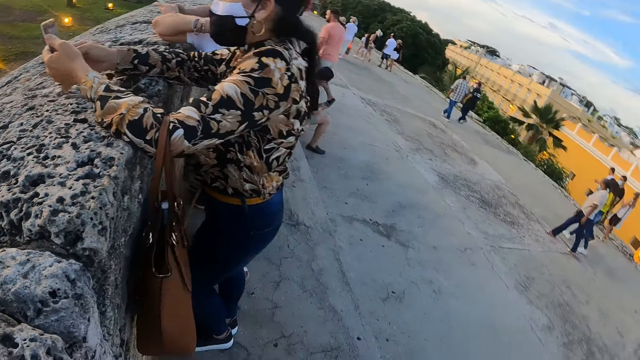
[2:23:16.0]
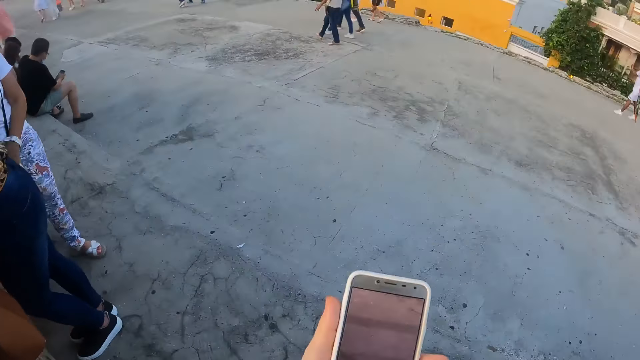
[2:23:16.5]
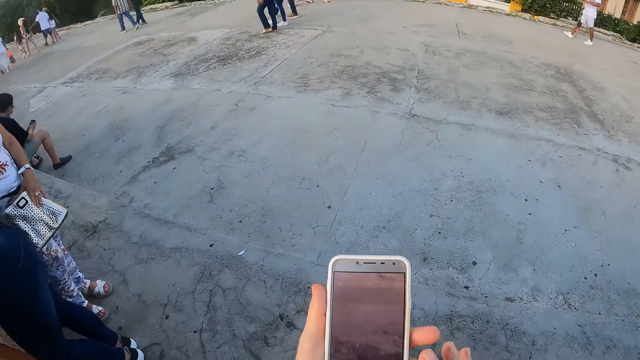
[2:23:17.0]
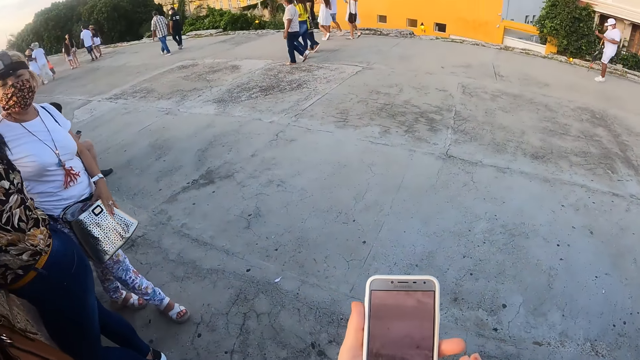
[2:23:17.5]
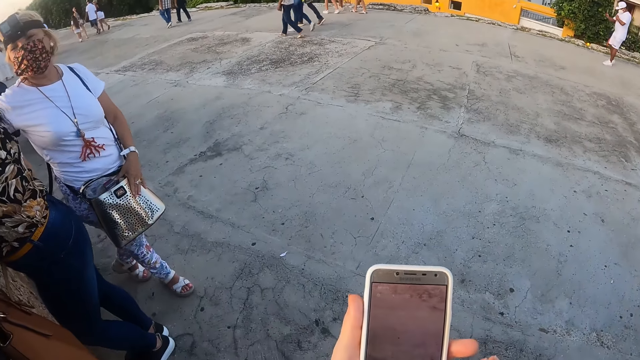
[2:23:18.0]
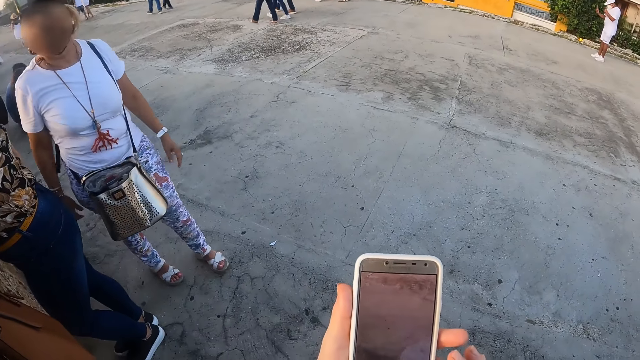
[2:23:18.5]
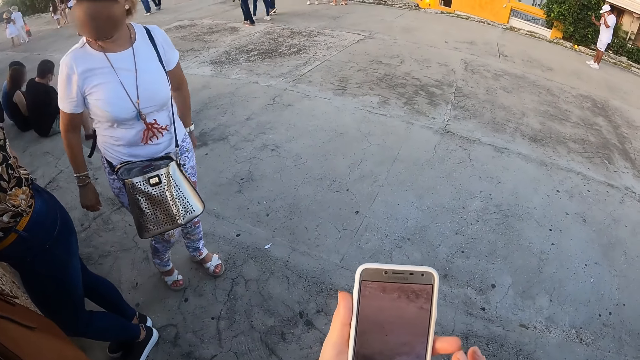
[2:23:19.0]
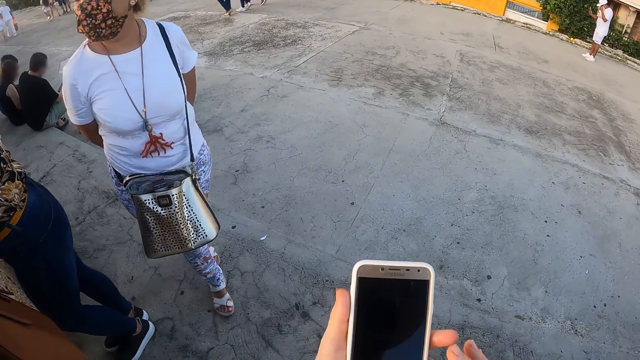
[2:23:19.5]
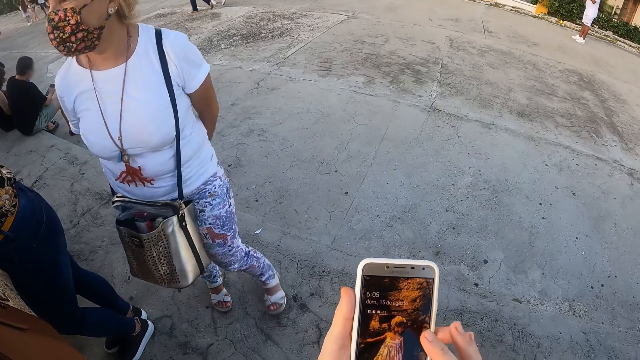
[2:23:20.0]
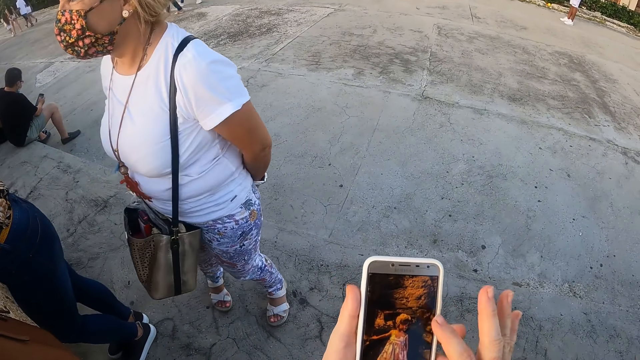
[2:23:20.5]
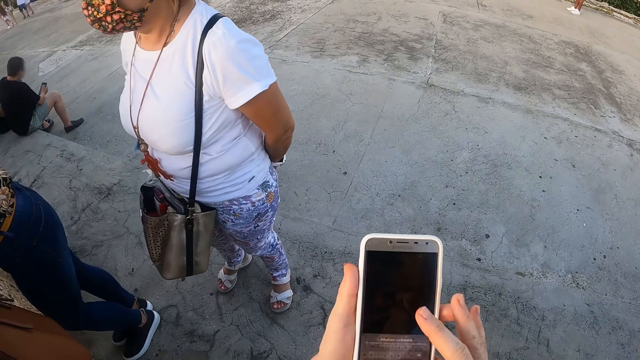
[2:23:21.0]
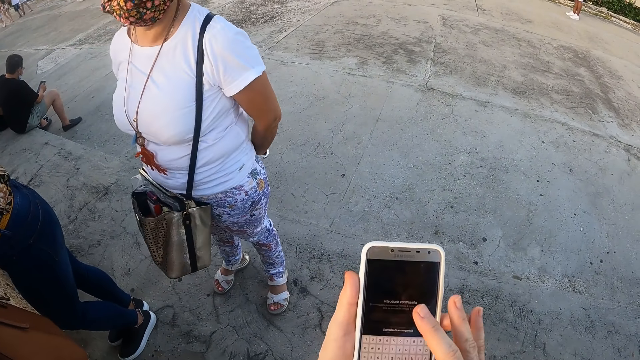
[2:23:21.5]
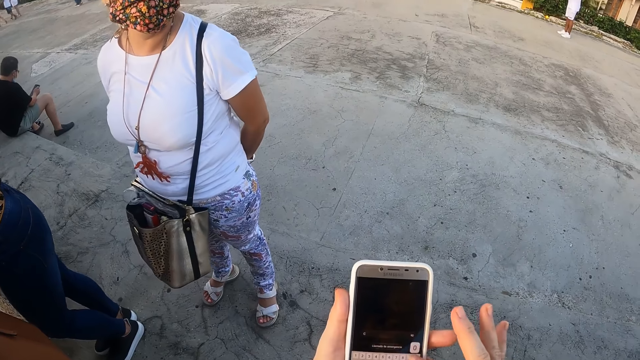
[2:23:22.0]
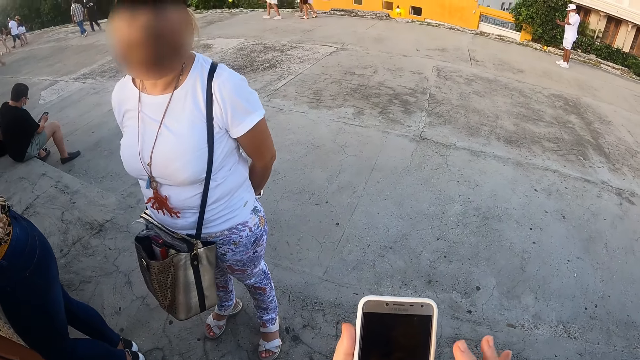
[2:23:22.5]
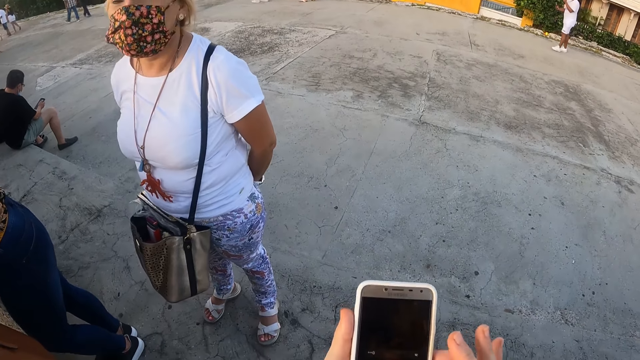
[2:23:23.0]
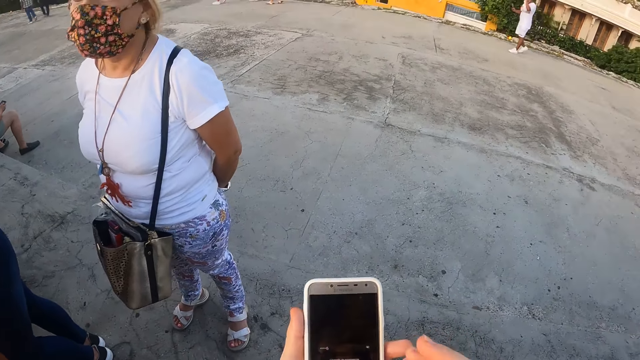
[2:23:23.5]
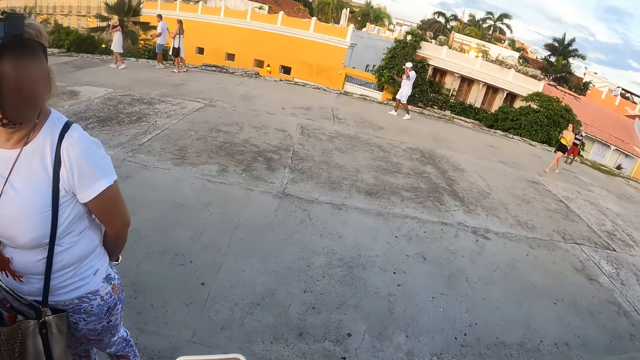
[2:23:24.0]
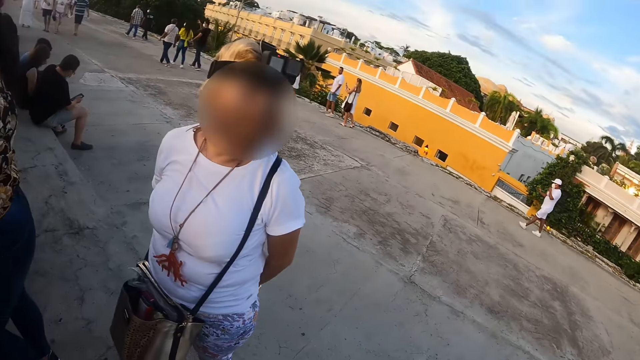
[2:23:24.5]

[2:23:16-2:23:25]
The camera wearer uses the mobile phone. A person moves around.

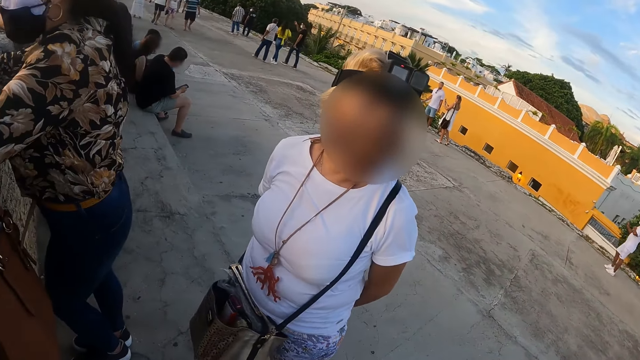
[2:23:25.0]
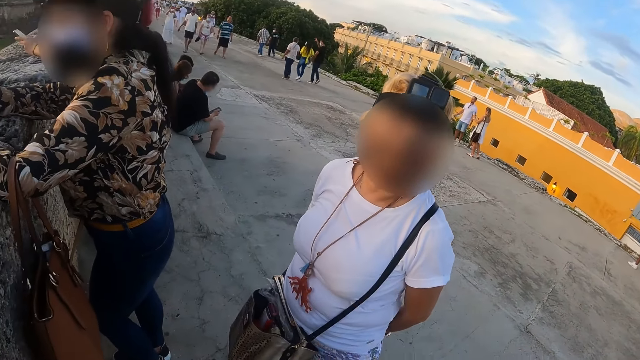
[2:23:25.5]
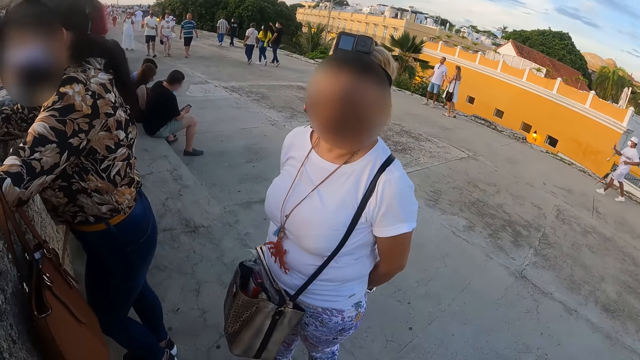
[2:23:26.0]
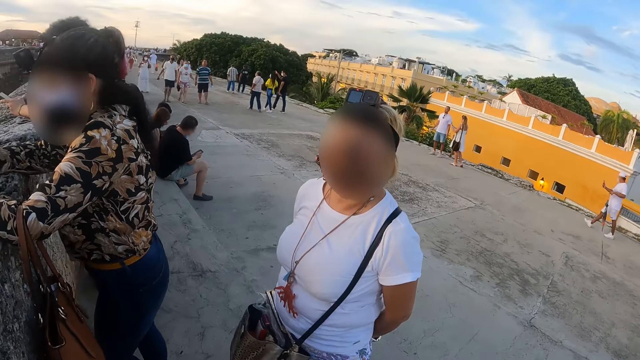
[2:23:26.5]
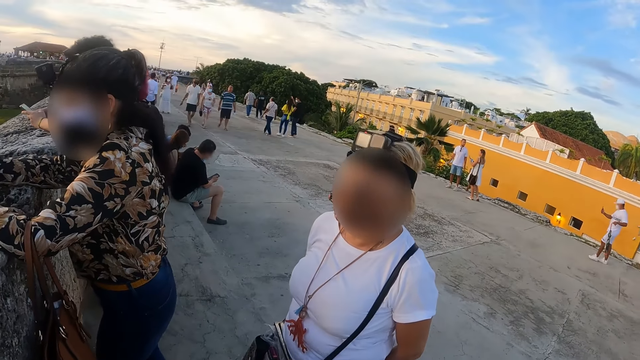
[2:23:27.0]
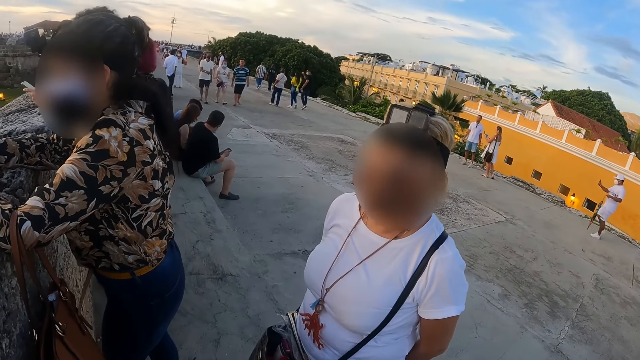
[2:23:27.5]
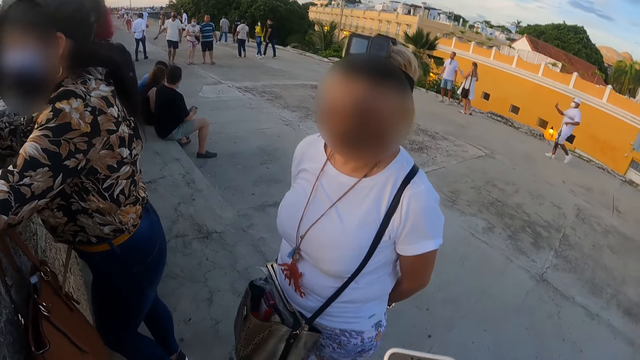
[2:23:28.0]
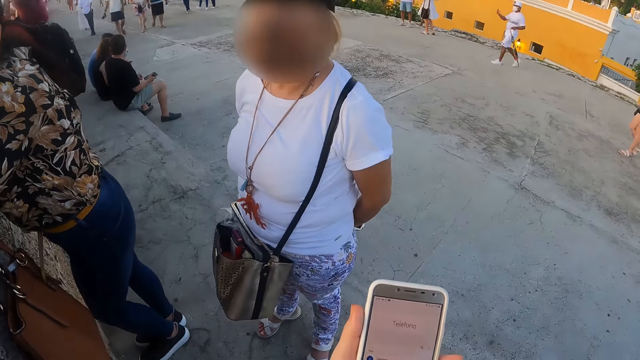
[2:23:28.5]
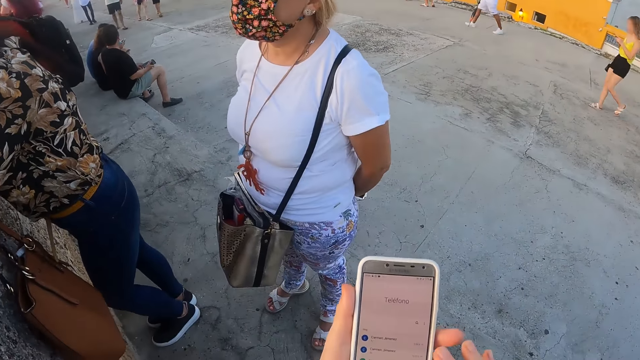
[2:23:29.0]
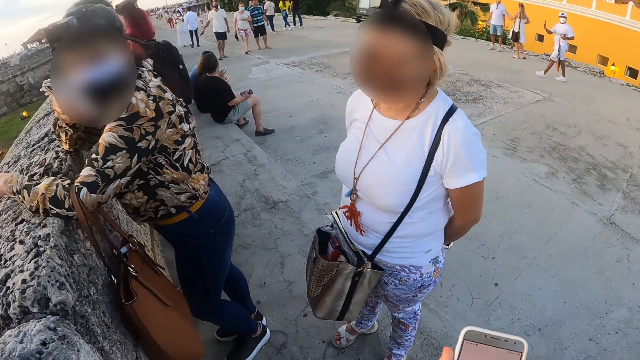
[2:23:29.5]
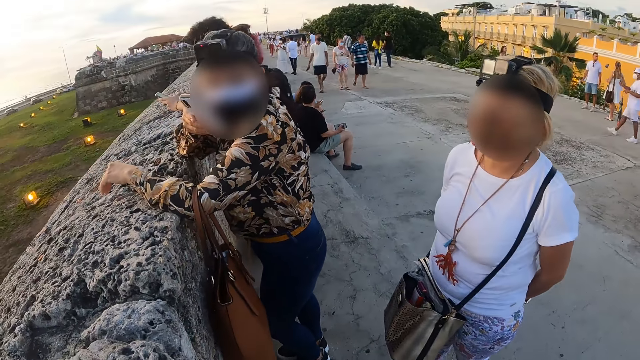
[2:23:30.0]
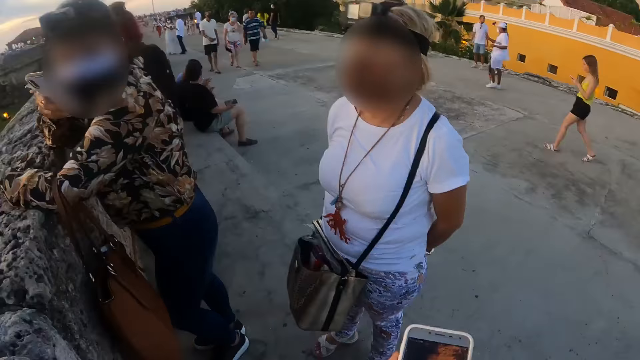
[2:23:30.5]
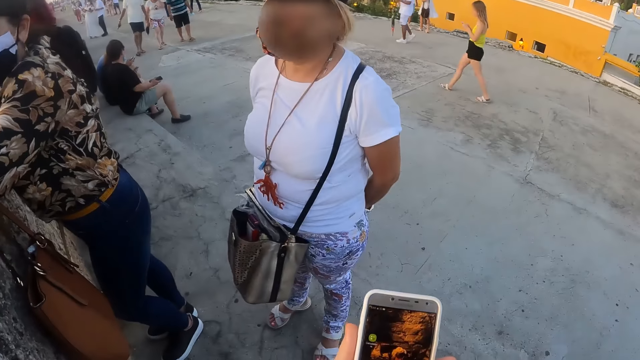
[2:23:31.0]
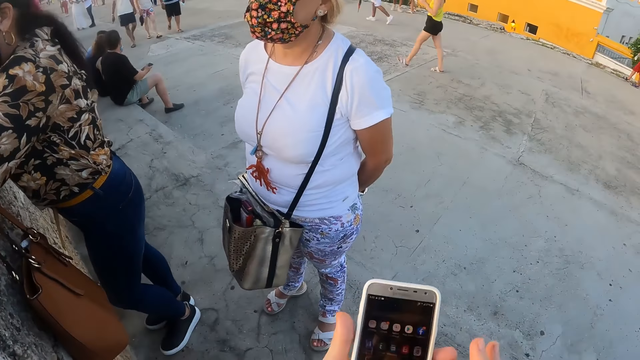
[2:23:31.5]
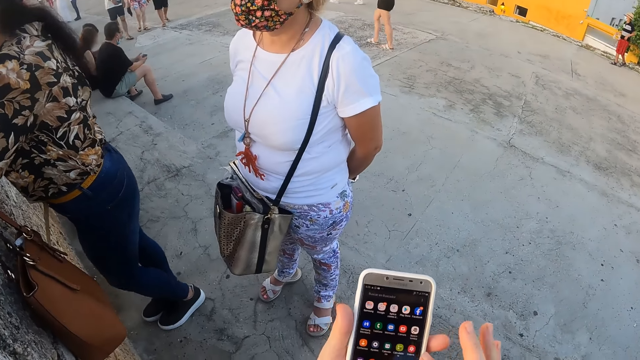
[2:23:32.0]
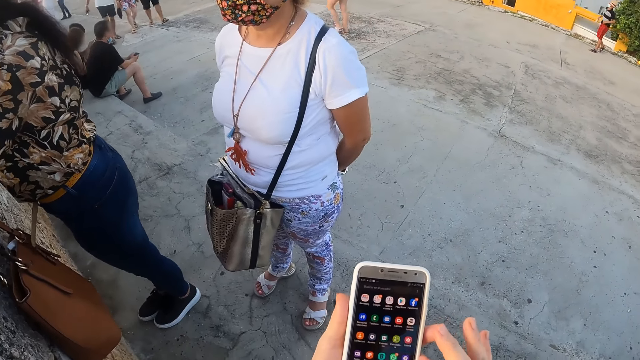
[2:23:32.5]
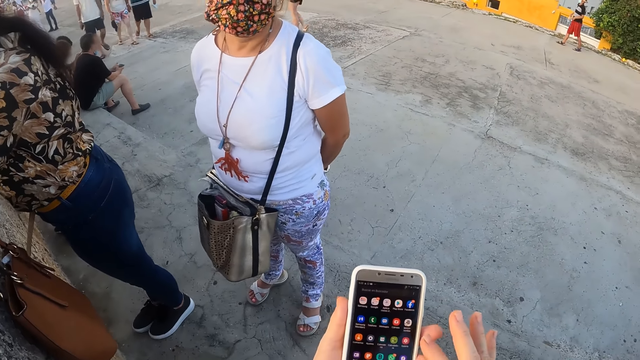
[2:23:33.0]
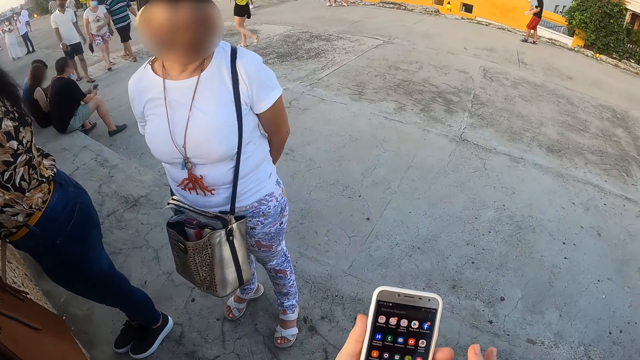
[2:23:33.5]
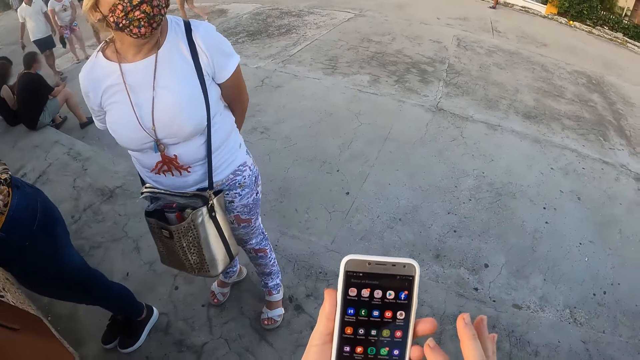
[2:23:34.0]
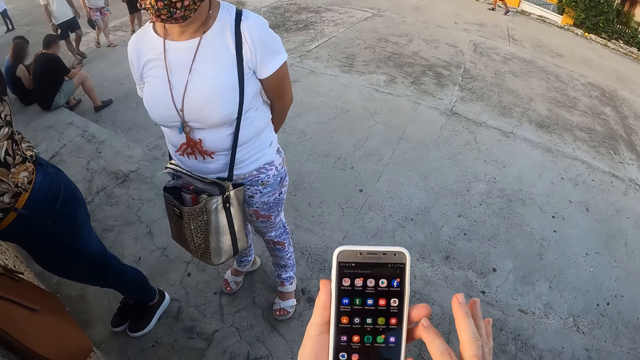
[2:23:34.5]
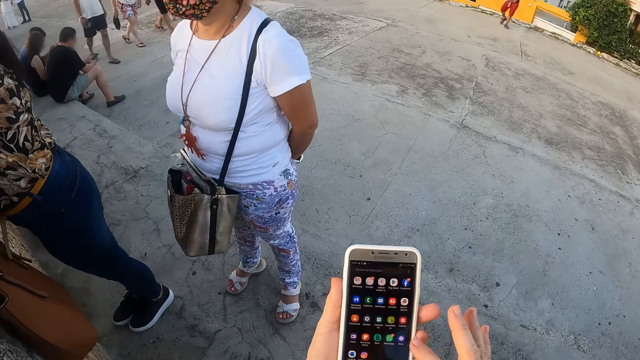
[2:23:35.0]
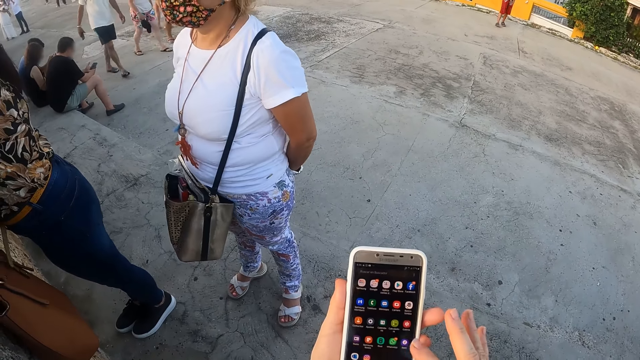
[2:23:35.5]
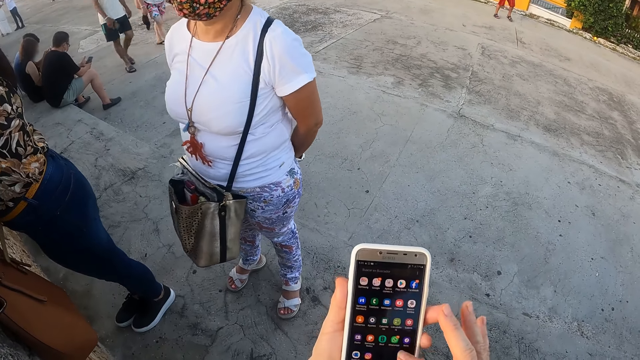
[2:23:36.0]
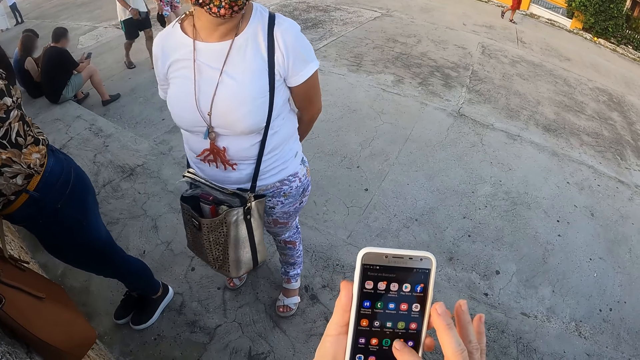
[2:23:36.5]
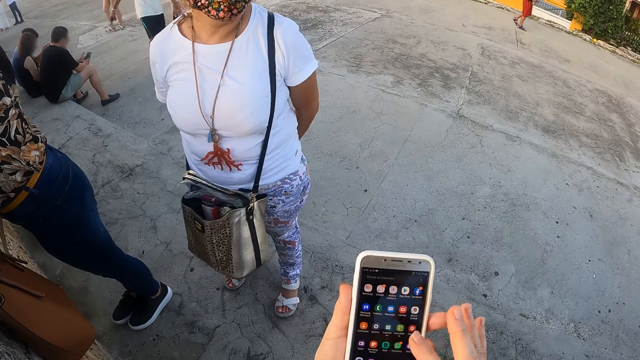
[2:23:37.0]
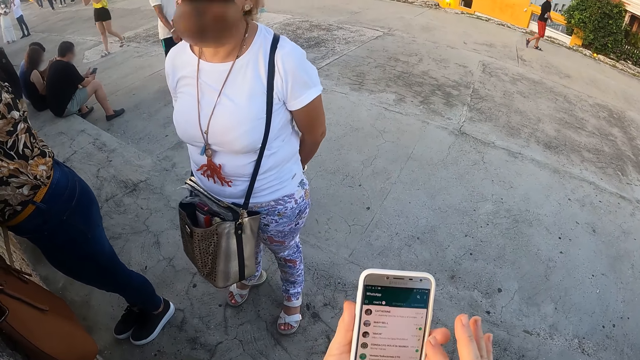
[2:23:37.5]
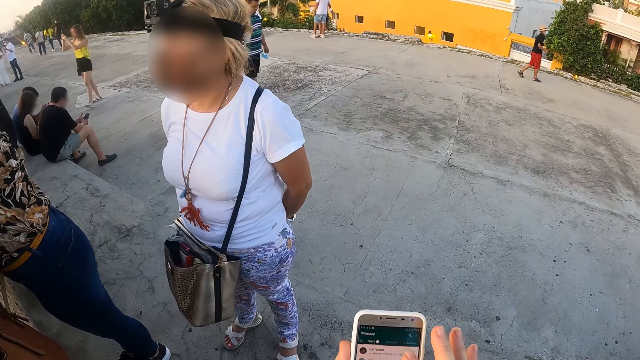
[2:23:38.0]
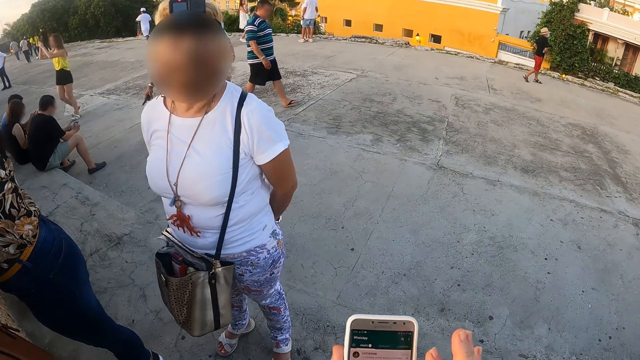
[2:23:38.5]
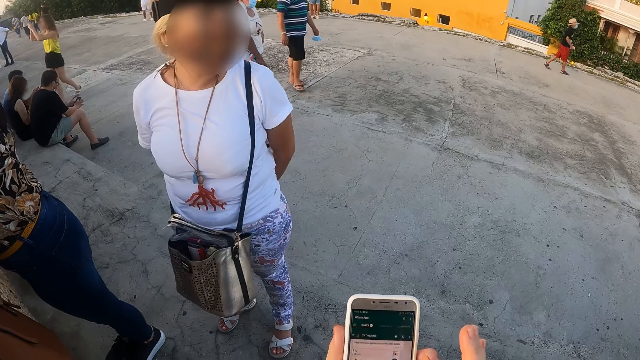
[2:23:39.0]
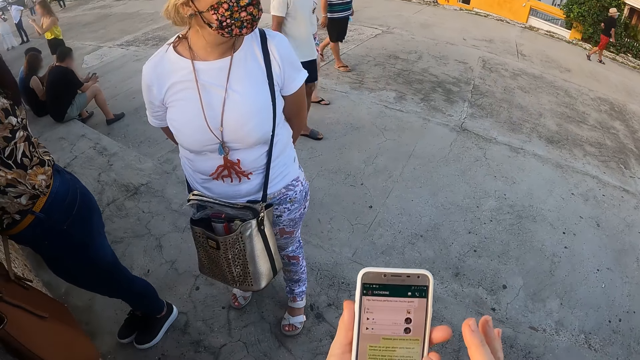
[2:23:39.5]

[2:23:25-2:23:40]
The camera wearer talks to a lady. They use the mobile phone.
